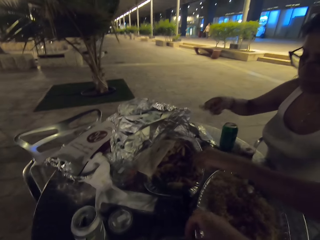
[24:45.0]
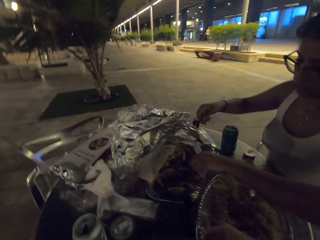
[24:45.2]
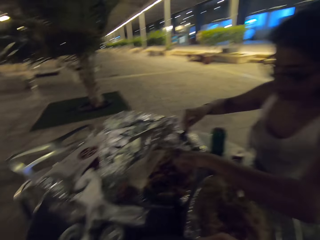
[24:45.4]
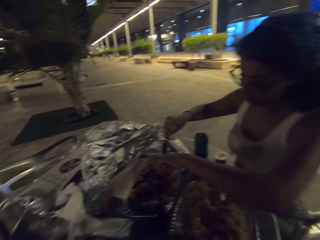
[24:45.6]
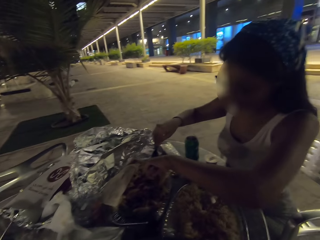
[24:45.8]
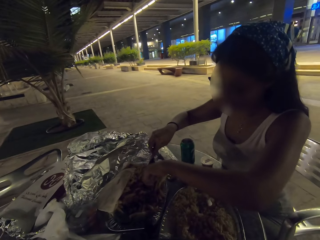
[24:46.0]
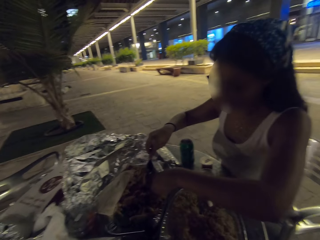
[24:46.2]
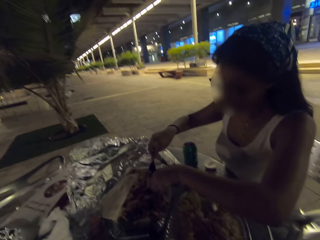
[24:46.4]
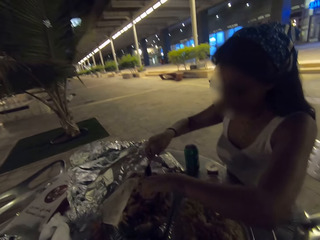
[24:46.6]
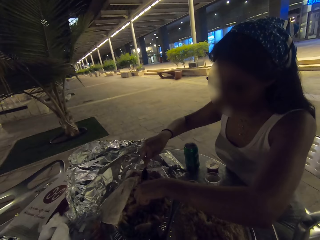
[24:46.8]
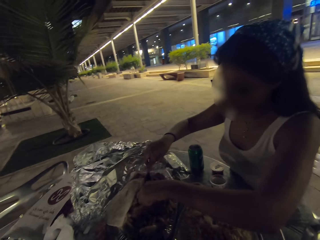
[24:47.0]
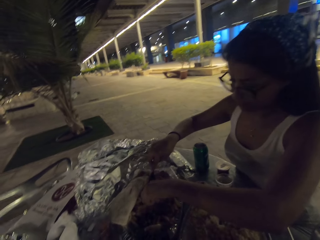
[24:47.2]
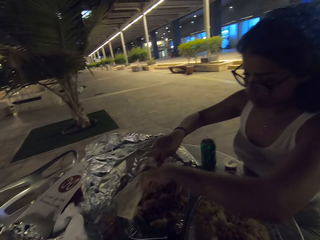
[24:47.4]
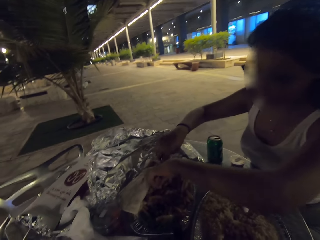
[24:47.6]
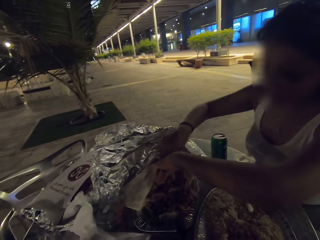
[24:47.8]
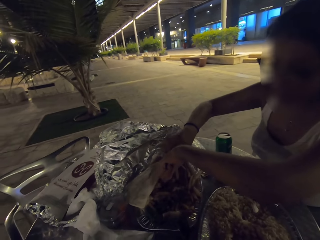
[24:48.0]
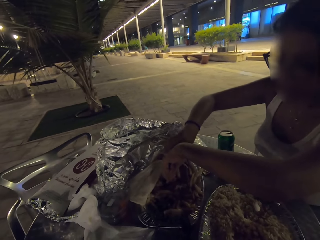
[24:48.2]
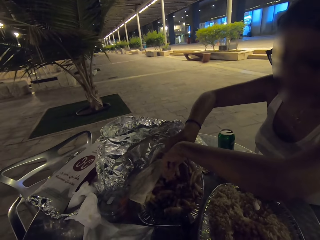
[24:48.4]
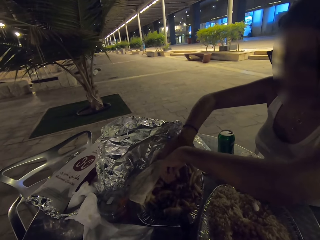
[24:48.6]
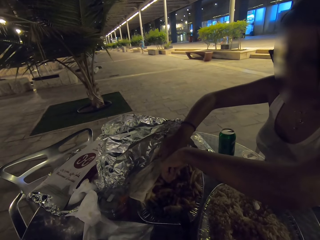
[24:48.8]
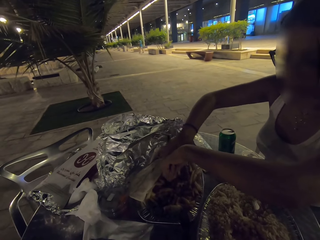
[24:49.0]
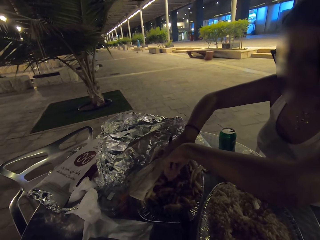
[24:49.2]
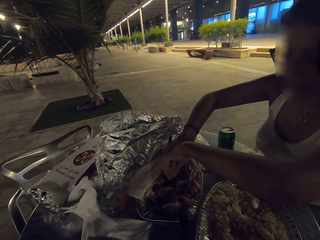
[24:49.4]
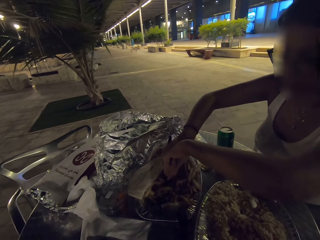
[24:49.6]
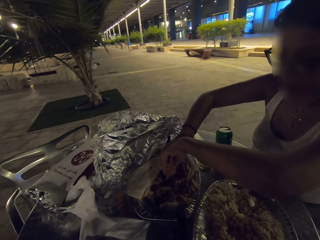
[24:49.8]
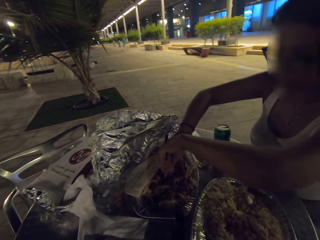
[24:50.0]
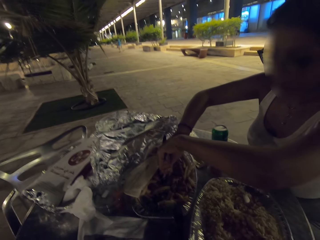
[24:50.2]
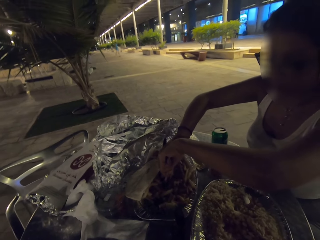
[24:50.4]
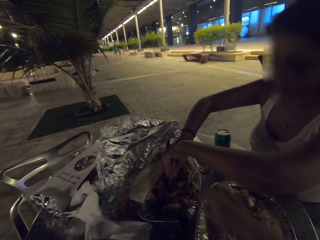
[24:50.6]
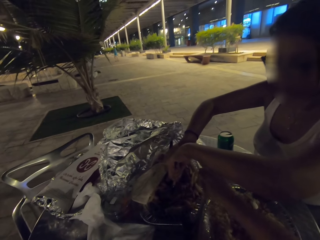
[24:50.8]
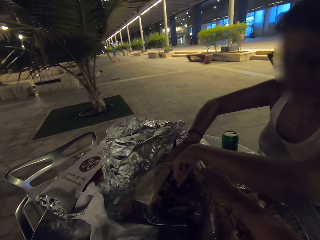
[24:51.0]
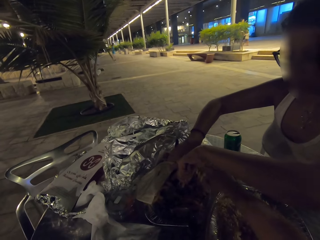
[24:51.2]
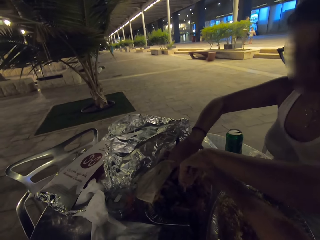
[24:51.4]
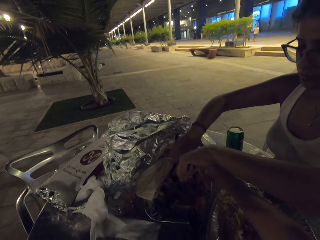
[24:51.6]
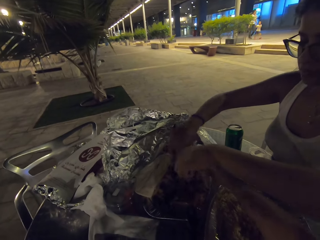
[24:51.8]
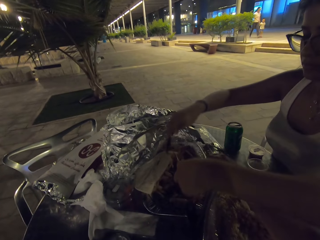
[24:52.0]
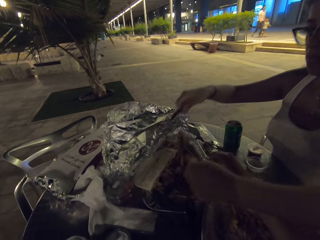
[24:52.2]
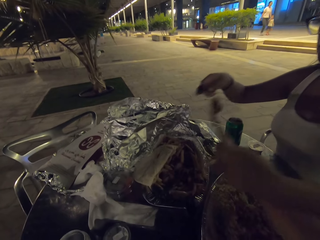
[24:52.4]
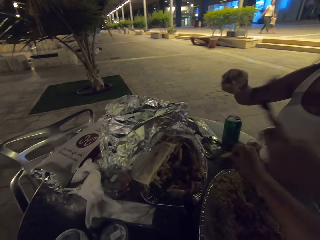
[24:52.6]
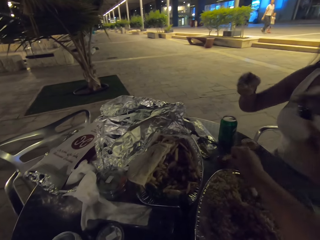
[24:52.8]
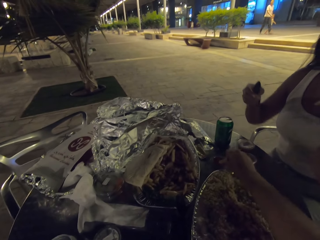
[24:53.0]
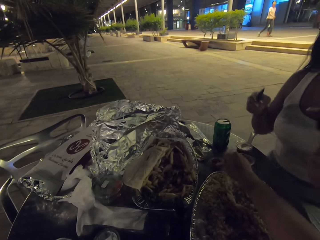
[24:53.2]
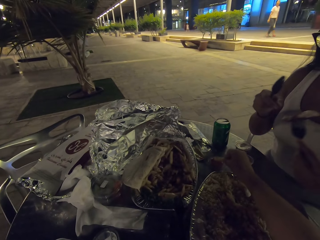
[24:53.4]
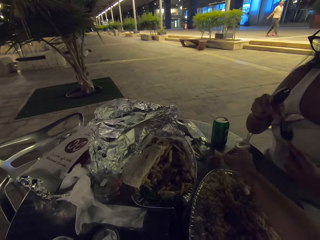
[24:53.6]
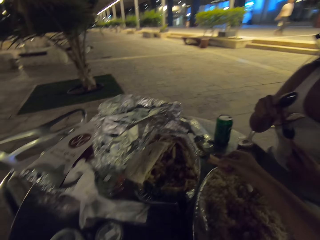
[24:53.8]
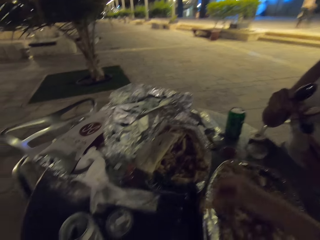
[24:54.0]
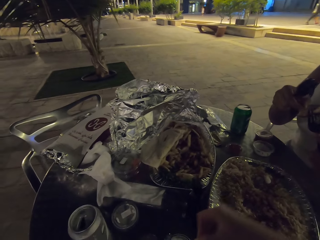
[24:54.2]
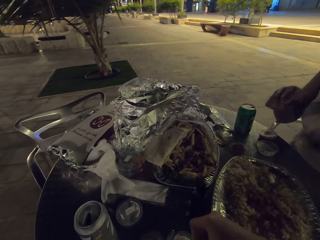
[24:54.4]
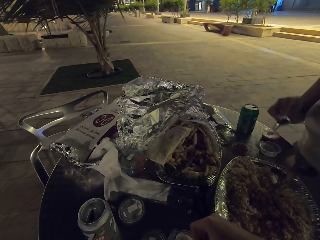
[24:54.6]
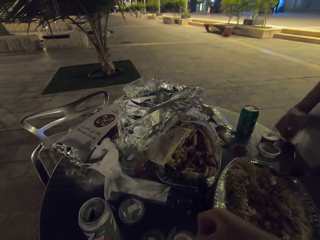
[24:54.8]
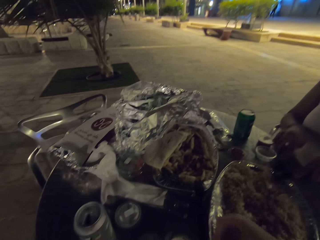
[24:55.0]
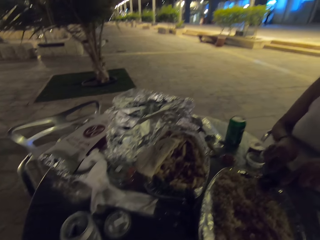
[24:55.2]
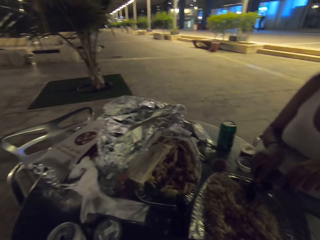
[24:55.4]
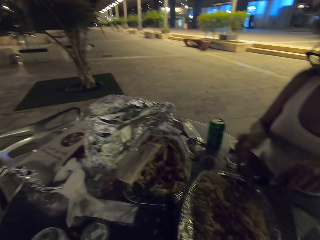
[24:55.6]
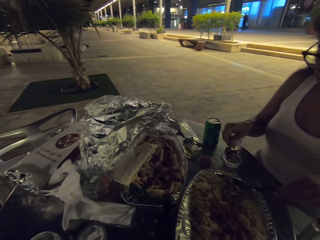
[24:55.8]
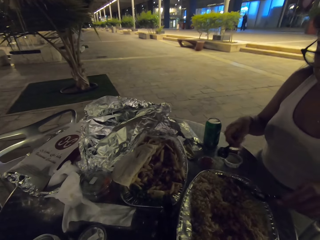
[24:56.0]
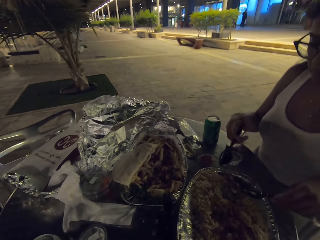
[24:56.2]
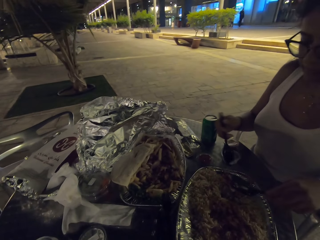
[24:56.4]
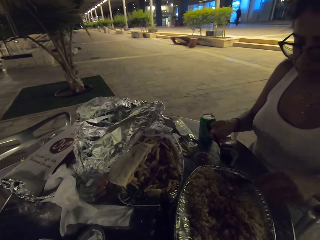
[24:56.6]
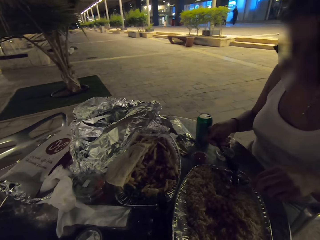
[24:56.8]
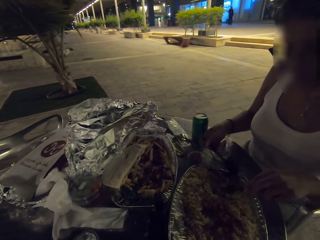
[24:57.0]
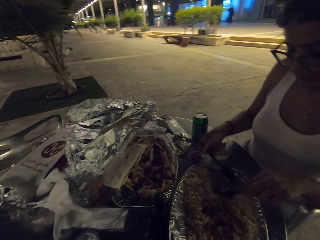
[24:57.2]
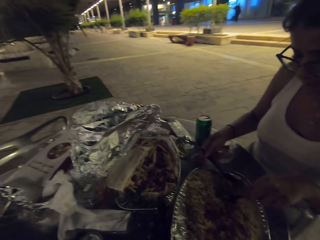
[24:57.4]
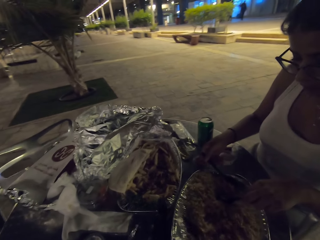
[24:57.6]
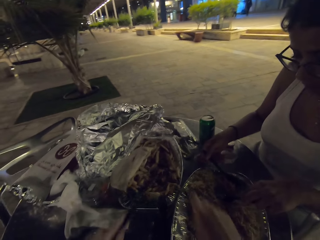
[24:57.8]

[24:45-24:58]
A woman eats the food on the table and cuts a piece of steak. The camera wearer eats the food on the table.

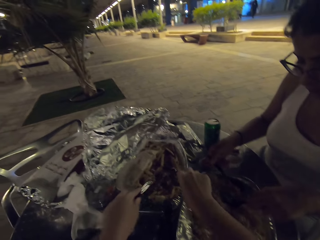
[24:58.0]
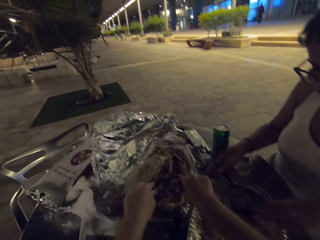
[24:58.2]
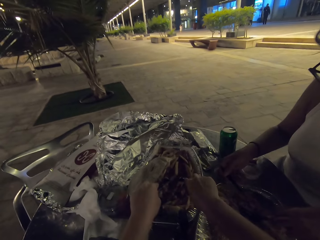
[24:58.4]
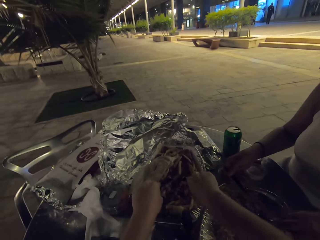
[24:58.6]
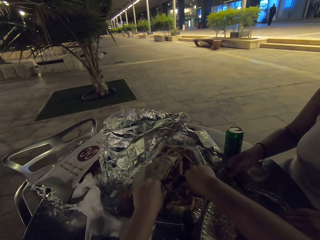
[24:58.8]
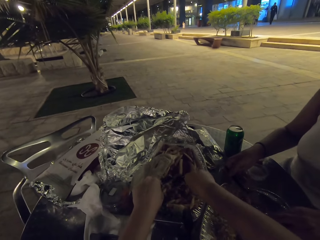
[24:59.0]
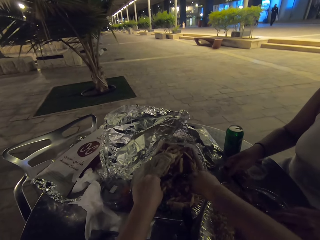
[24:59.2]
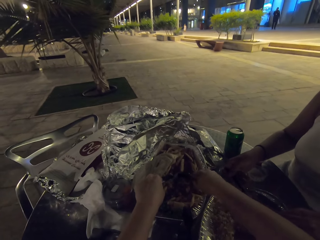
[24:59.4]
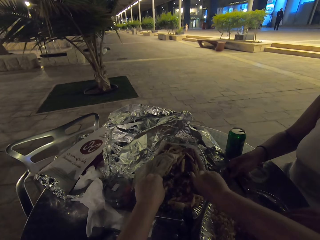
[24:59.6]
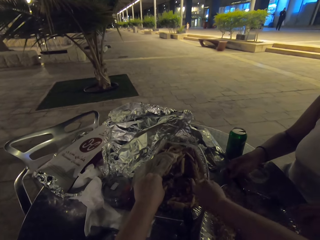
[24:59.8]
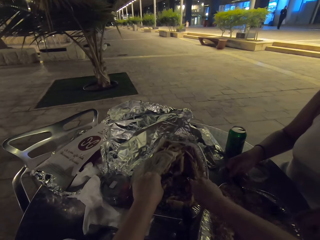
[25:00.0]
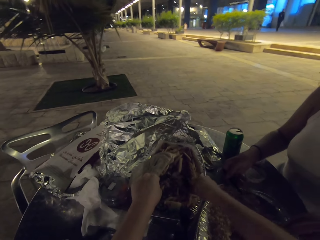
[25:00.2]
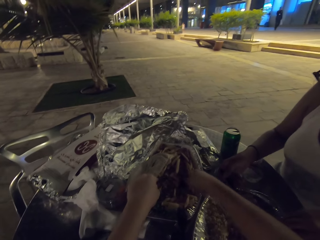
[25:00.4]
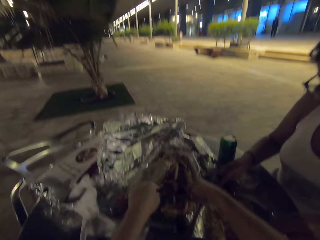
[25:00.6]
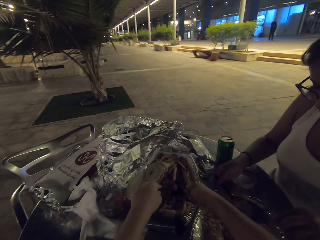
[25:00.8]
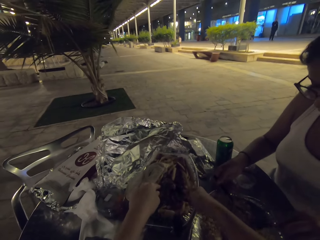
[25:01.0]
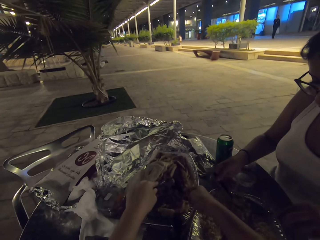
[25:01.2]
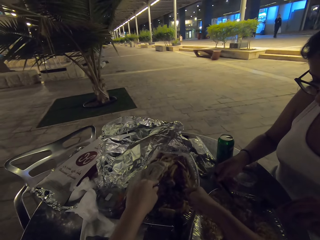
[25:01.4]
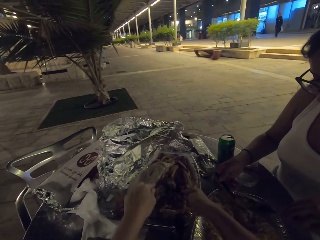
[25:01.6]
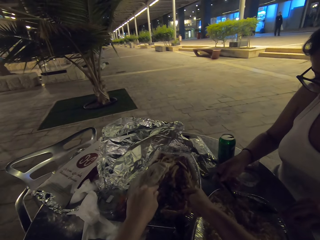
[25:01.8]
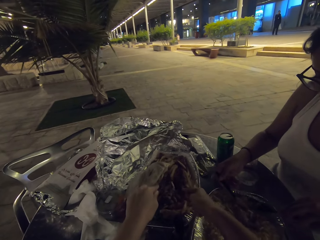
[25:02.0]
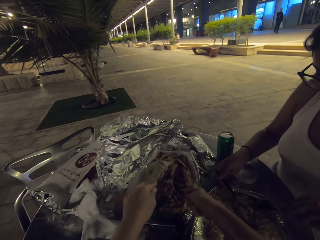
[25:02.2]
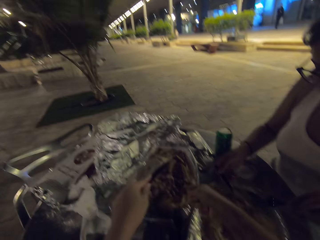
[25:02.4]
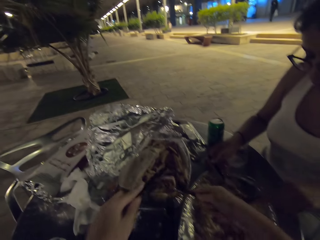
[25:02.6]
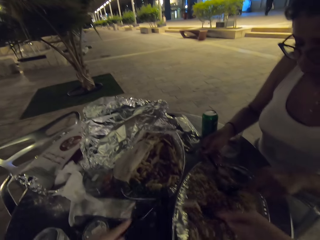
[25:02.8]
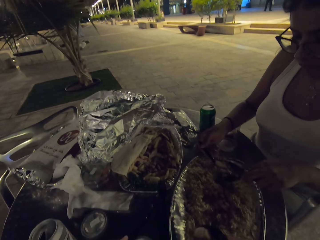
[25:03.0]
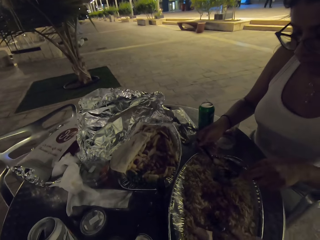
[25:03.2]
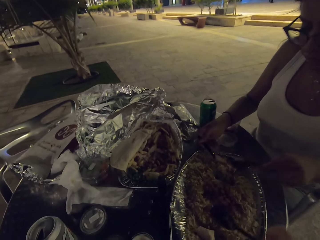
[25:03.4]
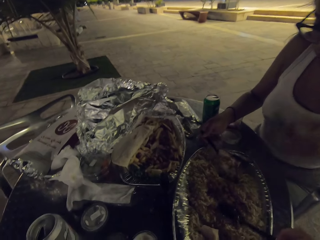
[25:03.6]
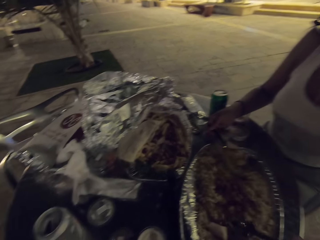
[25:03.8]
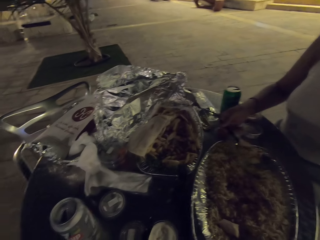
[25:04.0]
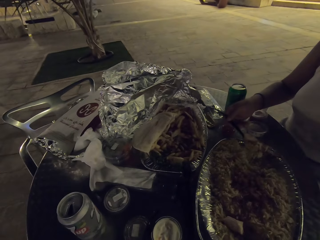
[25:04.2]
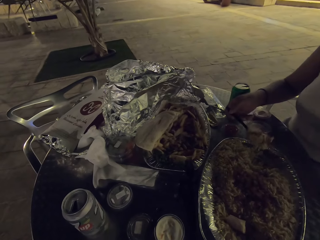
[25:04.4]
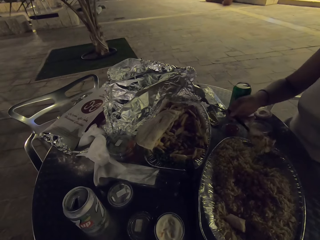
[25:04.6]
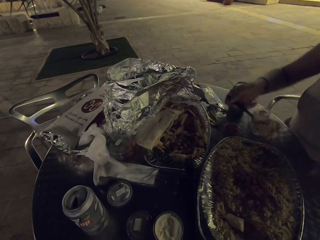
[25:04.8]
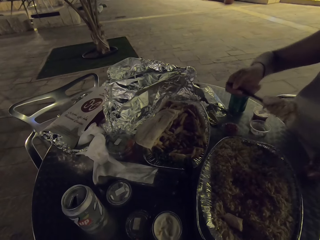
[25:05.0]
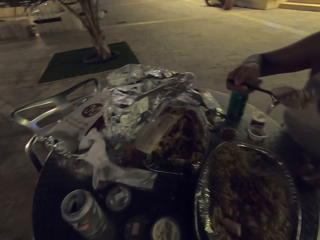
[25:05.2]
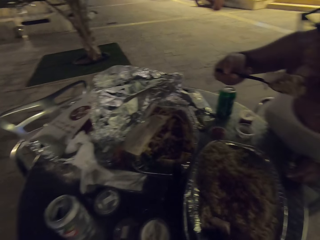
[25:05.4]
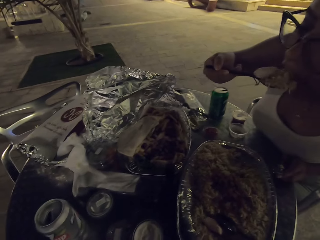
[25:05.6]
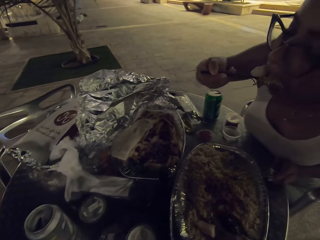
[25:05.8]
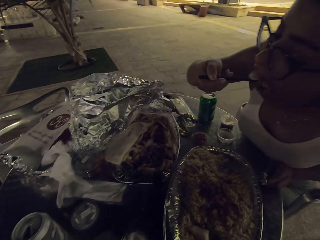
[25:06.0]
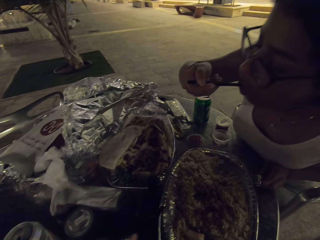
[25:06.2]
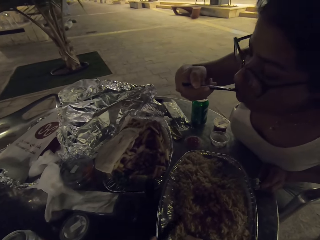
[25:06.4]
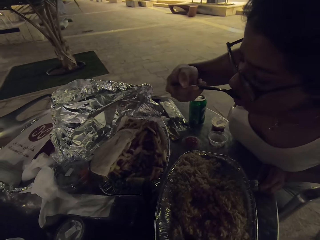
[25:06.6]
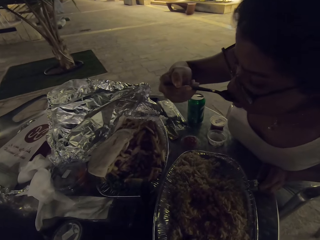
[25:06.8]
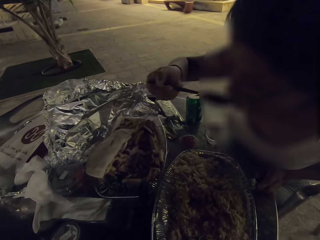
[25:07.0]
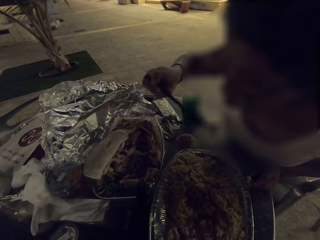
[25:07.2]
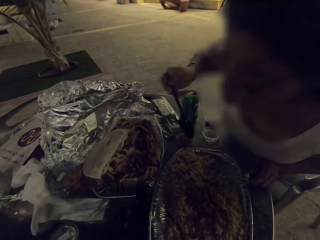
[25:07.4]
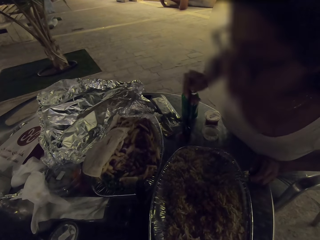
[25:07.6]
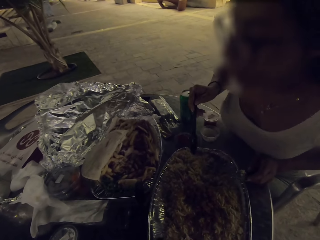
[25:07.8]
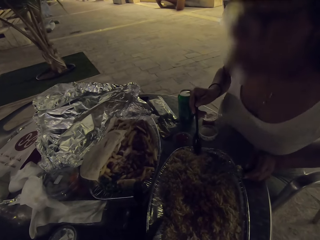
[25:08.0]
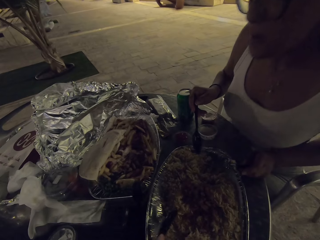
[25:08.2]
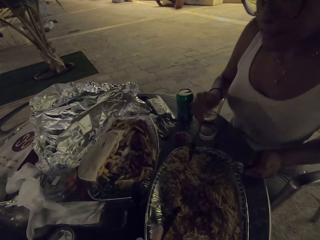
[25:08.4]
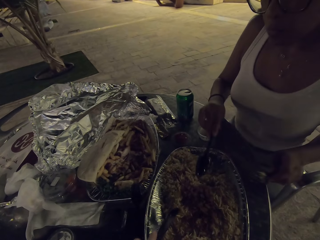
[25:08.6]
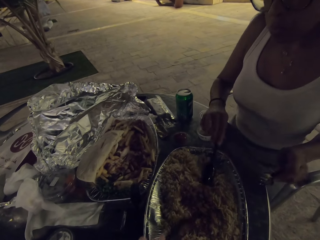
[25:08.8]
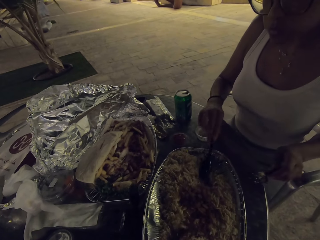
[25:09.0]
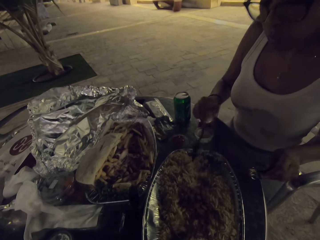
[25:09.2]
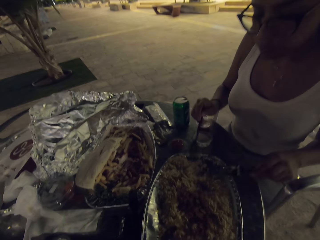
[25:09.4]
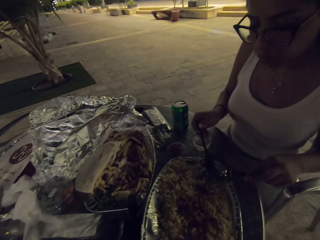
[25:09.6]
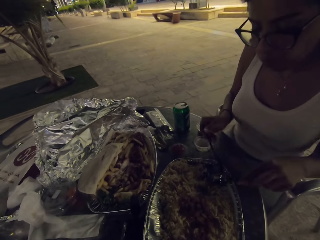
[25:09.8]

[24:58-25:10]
A woman takes a bite of the food.
